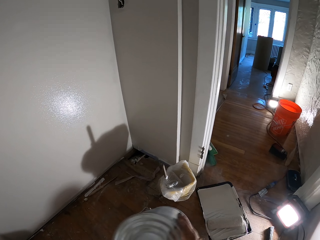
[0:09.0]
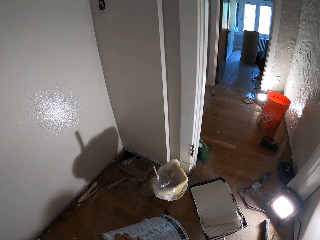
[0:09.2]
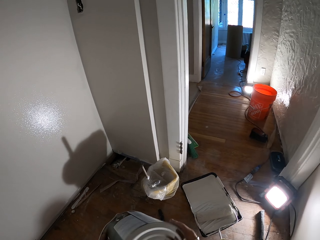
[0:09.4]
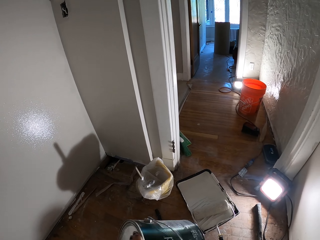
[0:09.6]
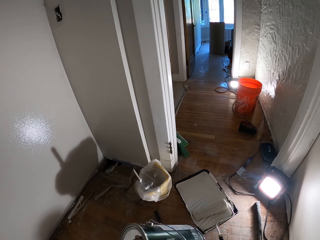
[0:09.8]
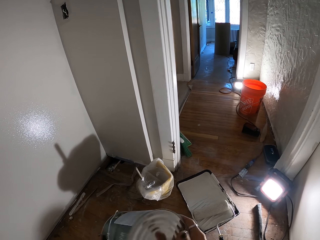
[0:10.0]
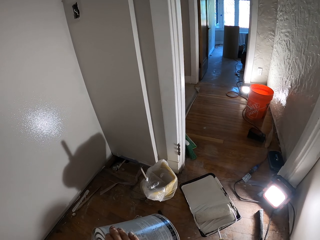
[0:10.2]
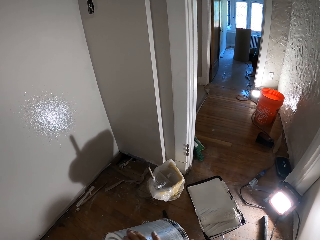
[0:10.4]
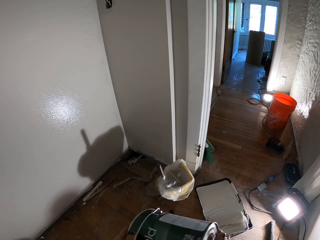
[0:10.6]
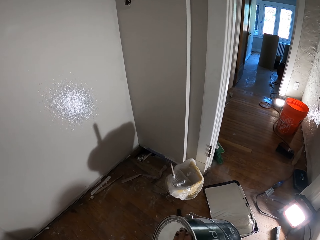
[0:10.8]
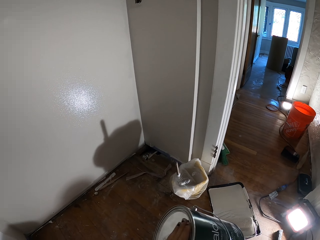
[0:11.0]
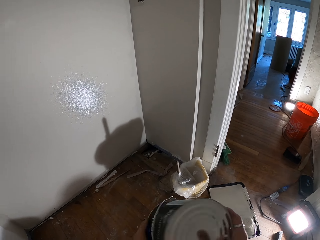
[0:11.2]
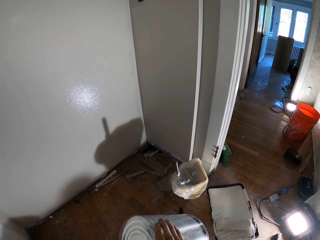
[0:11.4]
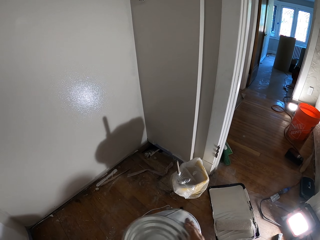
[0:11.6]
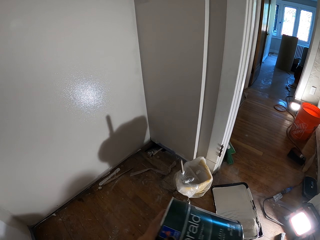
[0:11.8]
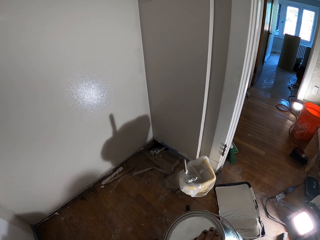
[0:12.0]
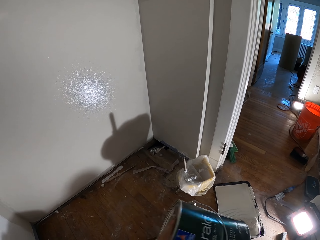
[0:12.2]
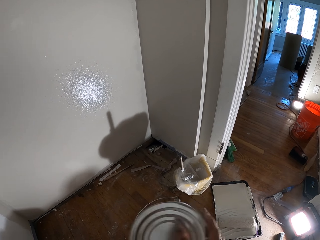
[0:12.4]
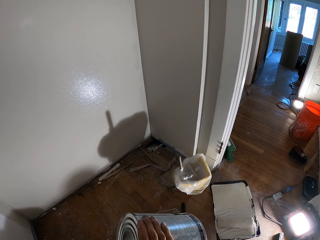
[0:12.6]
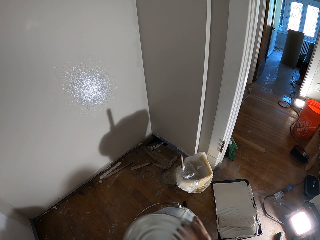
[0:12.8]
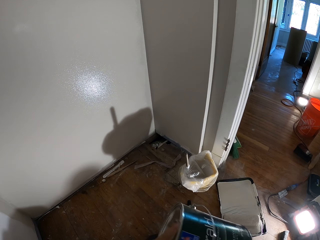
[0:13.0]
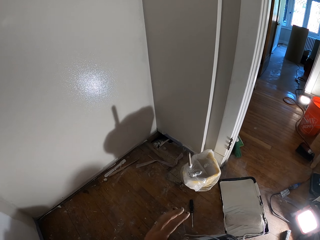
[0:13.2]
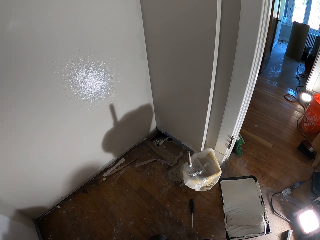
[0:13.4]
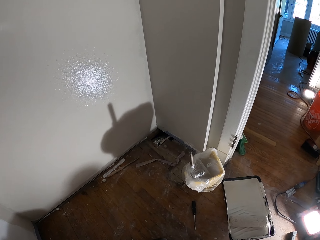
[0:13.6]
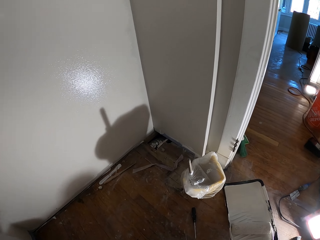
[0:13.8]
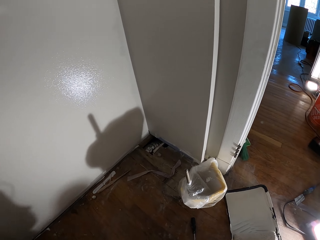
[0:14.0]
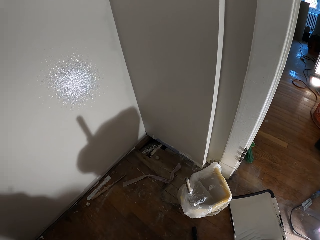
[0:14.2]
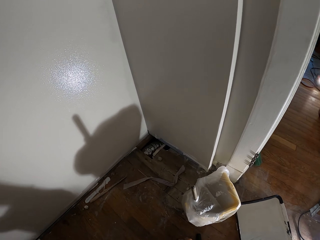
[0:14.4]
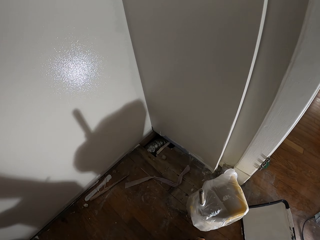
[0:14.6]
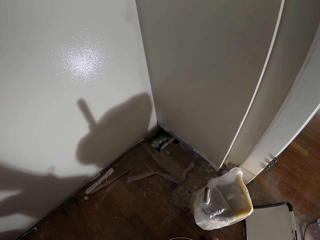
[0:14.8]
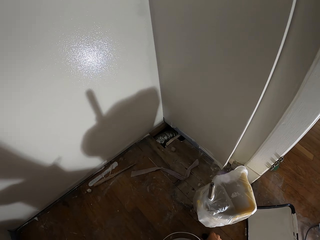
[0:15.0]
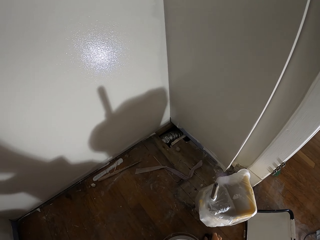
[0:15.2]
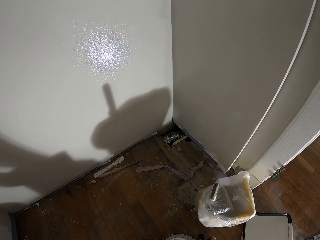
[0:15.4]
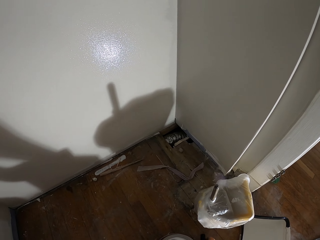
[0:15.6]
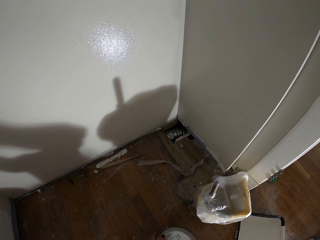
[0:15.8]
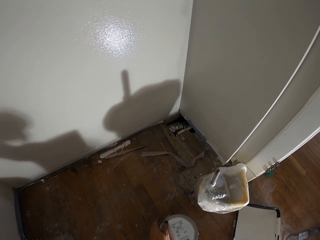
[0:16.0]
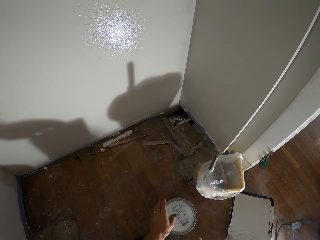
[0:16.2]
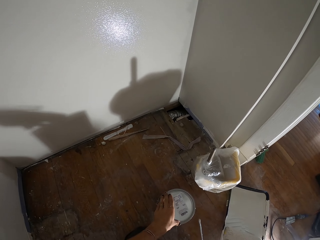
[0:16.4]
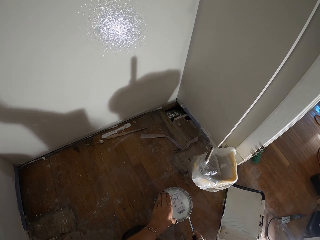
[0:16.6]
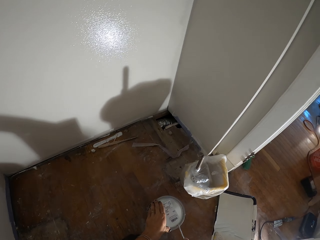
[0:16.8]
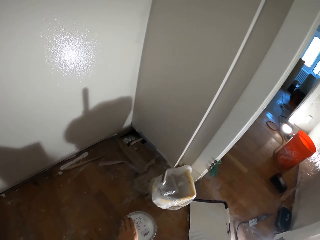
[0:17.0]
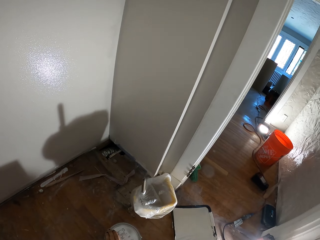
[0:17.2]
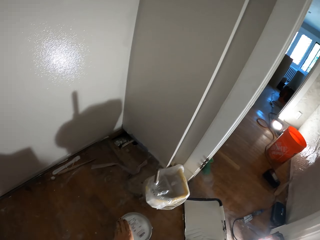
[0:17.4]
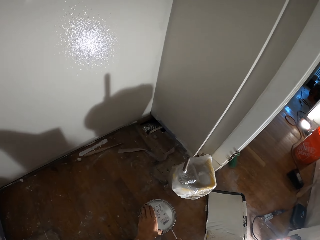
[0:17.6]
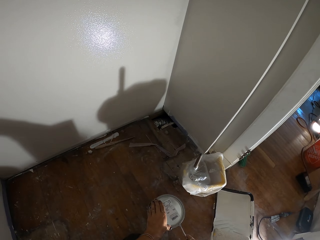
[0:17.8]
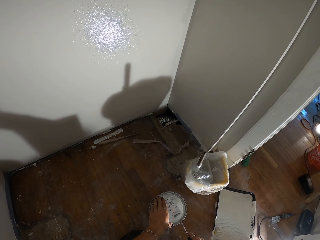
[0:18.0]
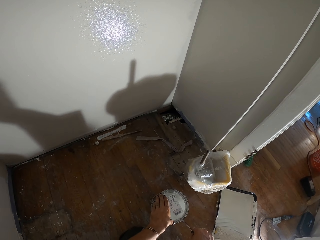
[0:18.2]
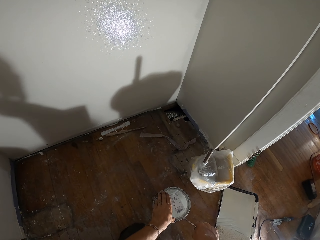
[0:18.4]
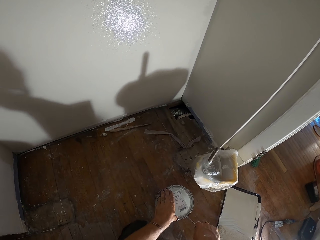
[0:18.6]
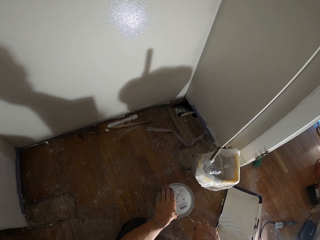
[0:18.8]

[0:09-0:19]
The camera wearer places the tin on the floor.

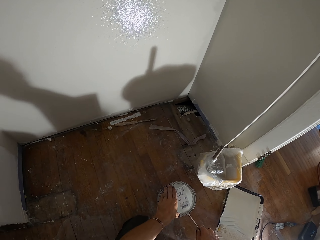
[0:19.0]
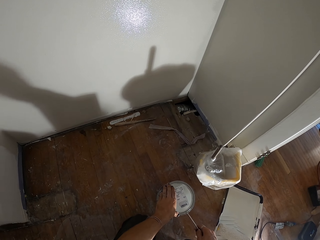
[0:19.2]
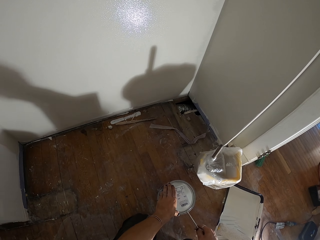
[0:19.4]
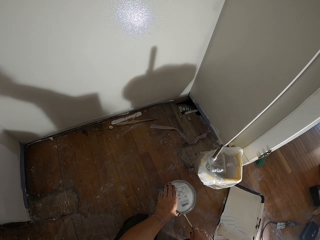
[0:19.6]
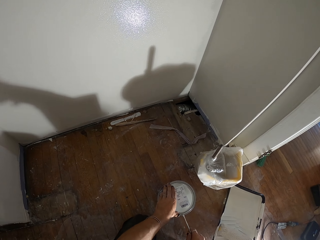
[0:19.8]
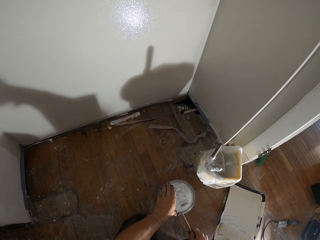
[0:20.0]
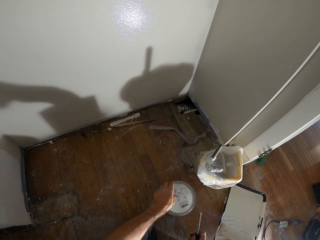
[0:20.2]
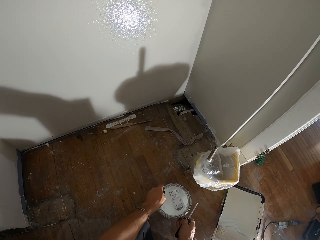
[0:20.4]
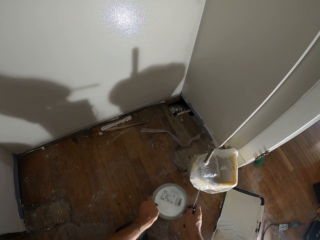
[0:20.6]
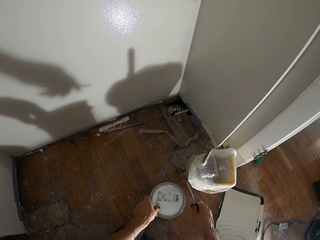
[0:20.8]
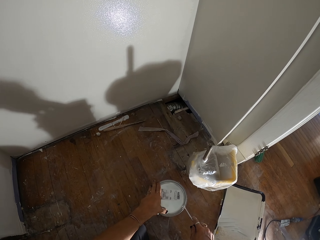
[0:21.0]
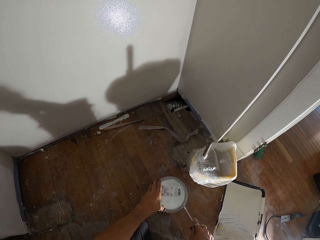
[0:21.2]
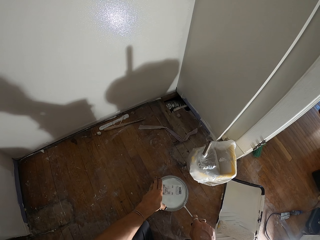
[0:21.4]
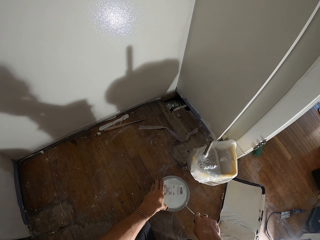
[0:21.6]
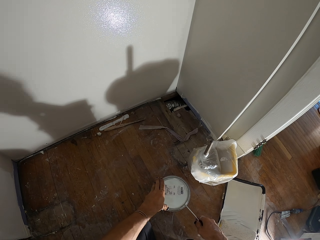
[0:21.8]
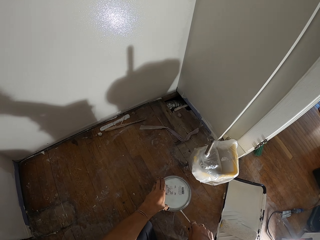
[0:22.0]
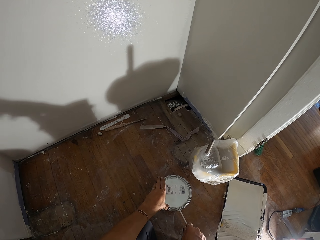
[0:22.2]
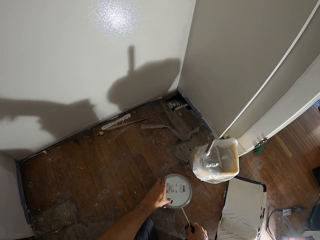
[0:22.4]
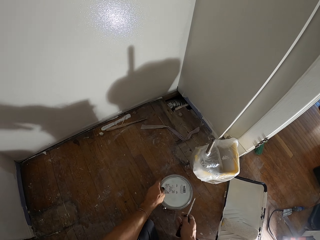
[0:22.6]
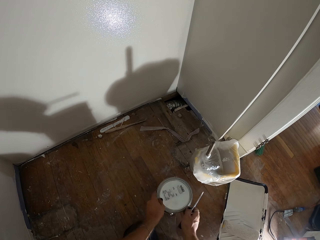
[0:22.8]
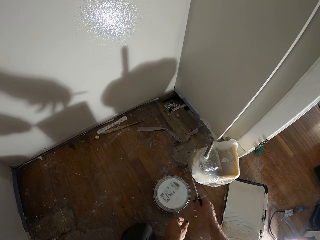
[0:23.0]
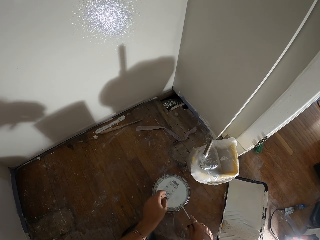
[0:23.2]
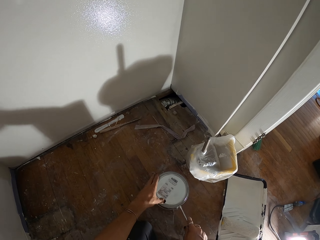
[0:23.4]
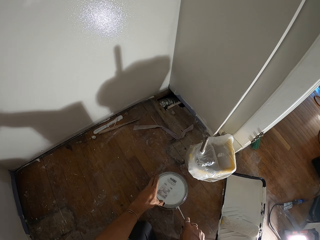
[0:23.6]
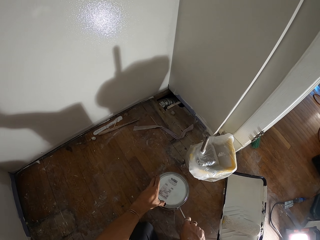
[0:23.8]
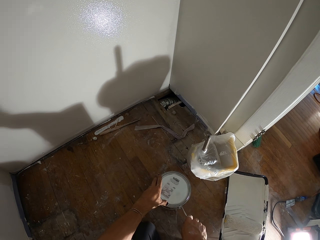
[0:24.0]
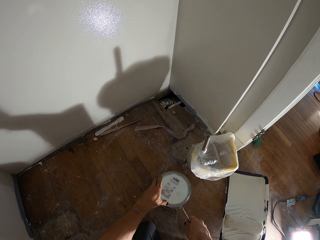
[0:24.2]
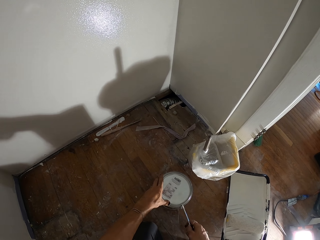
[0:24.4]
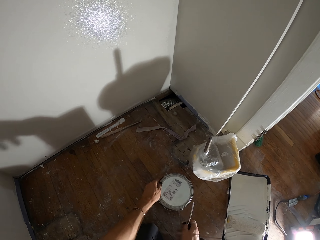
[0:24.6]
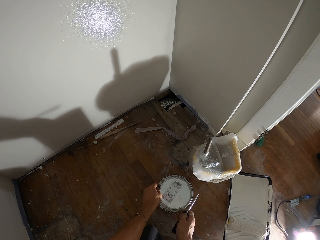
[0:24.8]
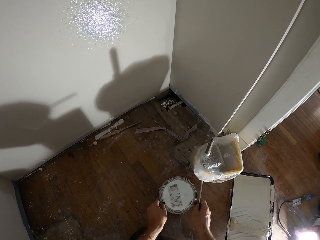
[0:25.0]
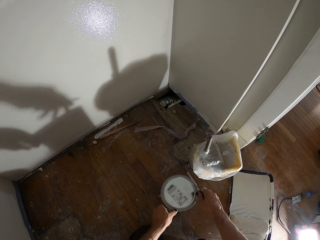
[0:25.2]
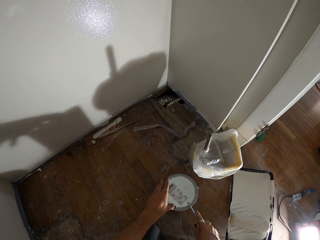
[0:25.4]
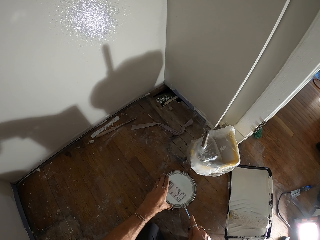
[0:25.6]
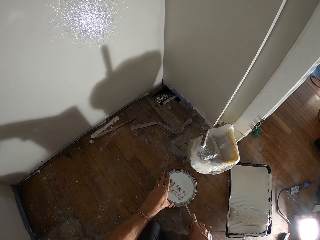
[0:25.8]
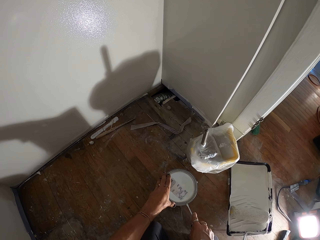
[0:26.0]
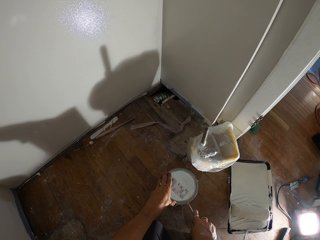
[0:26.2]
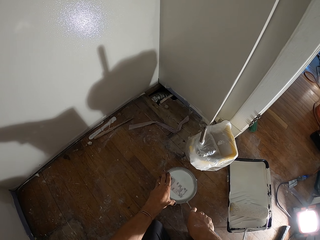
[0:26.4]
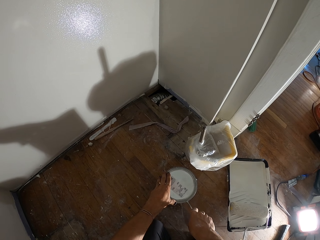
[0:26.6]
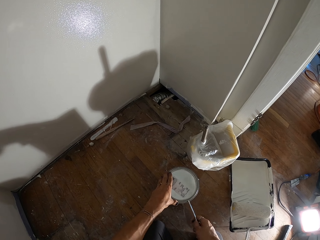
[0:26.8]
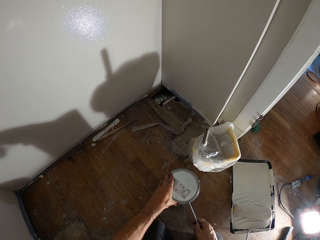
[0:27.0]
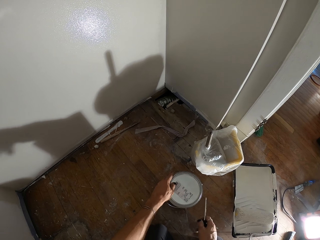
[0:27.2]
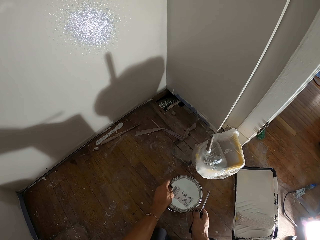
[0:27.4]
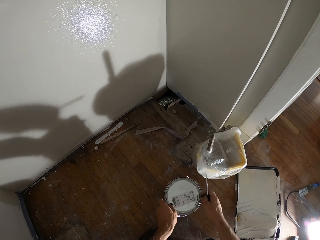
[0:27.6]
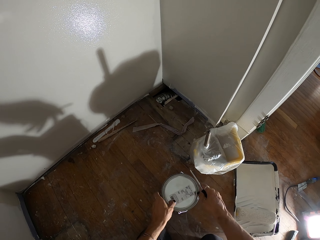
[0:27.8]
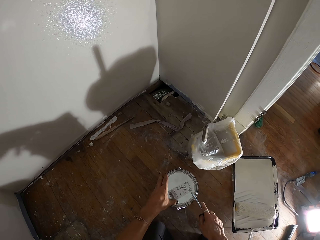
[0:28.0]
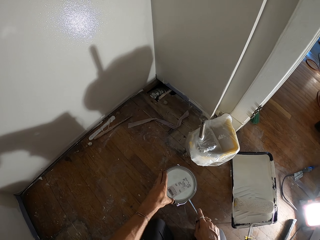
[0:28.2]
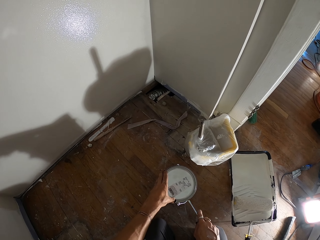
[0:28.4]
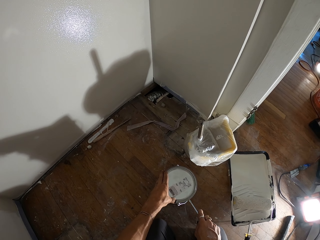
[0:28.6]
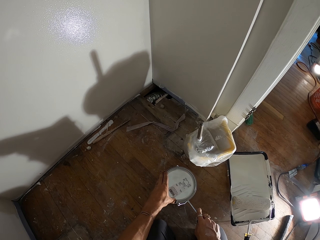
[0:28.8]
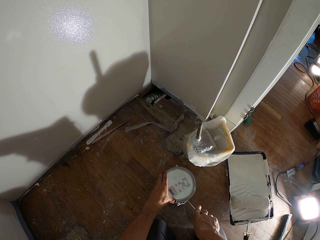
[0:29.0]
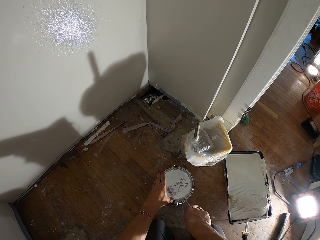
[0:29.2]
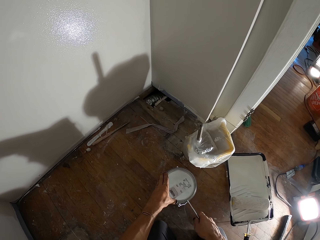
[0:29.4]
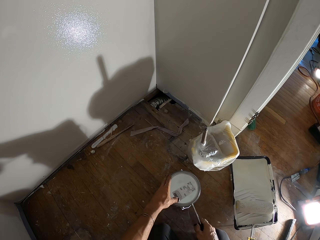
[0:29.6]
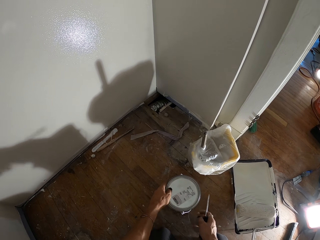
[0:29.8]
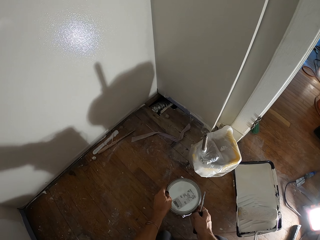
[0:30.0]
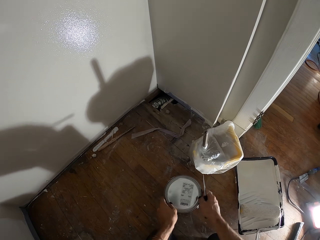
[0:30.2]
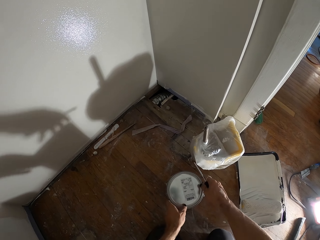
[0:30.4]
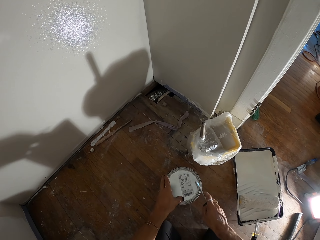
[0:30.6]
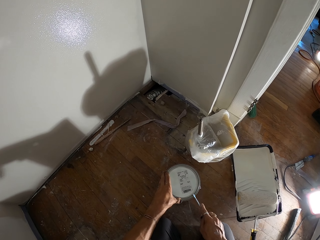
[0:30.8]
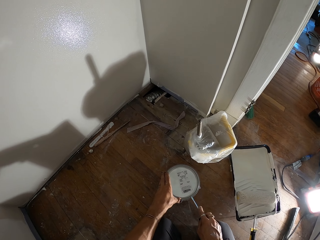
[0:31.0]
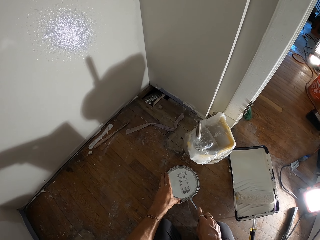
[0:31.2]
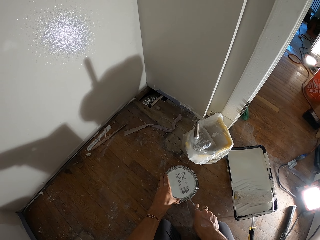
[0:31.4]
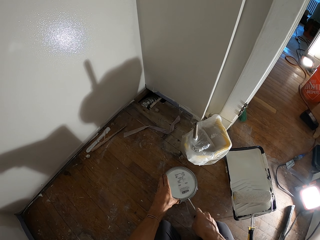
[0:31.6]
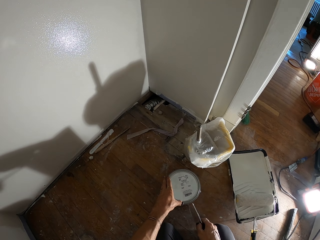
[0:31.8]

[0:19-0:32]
The camera wearer opens the tin.
